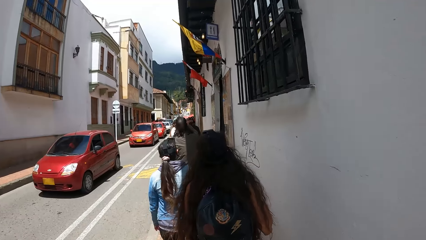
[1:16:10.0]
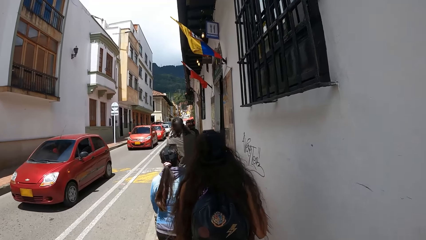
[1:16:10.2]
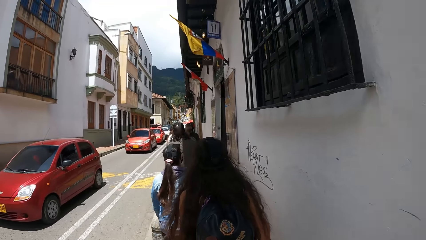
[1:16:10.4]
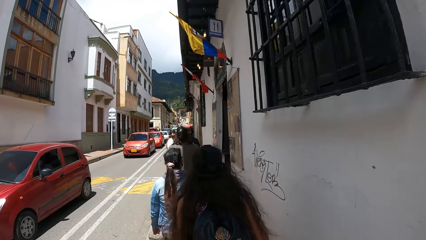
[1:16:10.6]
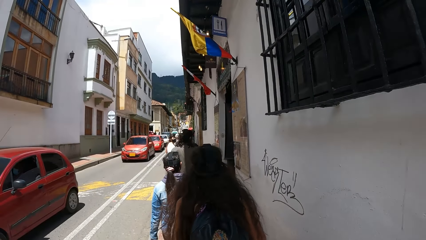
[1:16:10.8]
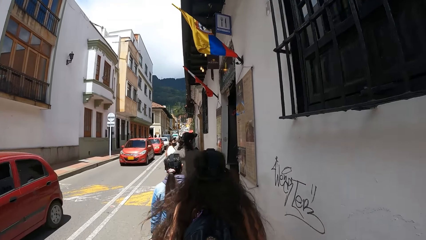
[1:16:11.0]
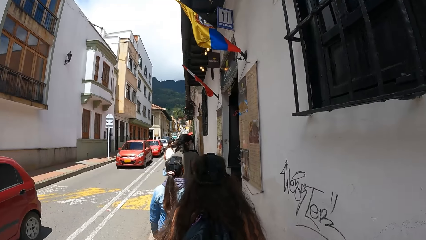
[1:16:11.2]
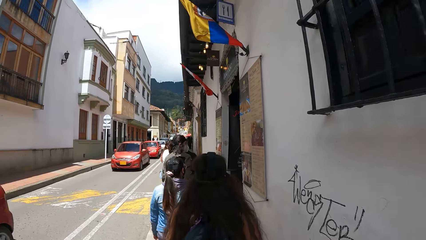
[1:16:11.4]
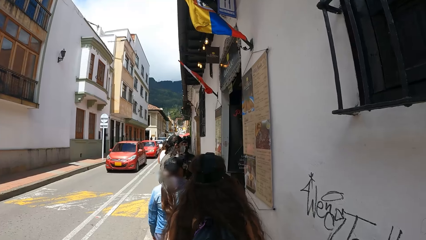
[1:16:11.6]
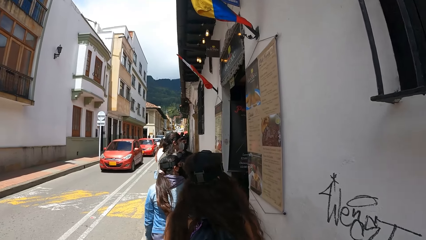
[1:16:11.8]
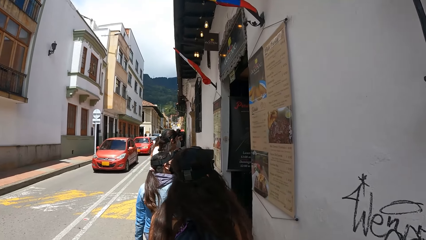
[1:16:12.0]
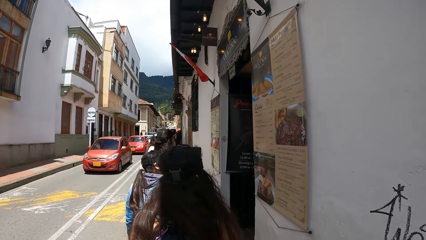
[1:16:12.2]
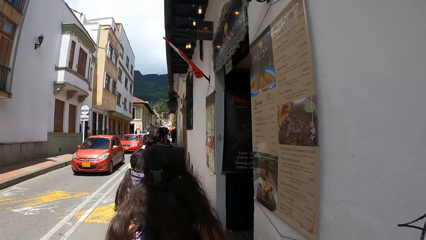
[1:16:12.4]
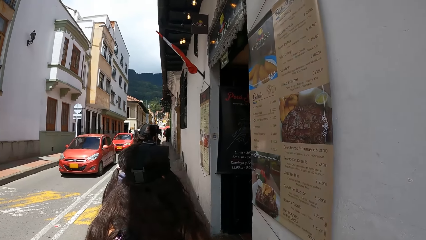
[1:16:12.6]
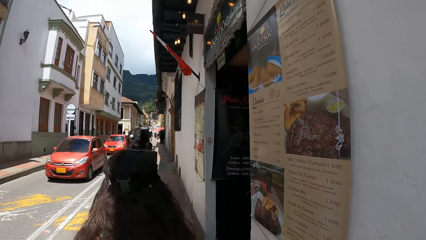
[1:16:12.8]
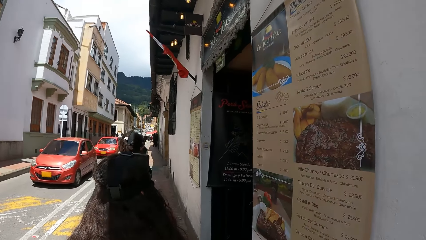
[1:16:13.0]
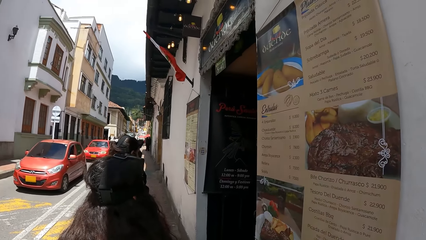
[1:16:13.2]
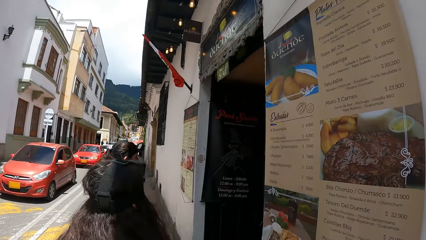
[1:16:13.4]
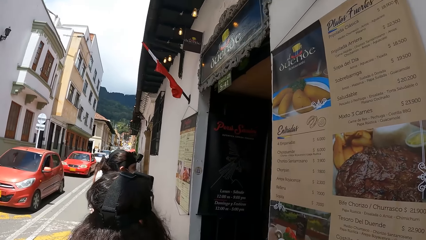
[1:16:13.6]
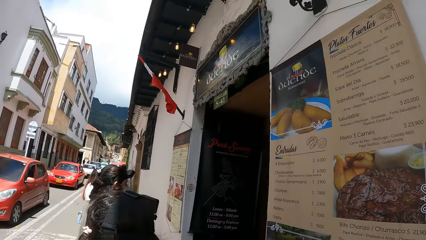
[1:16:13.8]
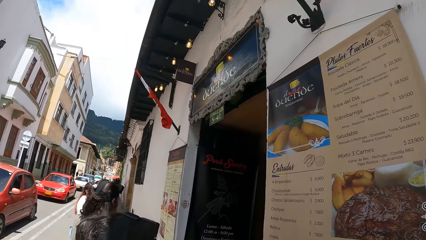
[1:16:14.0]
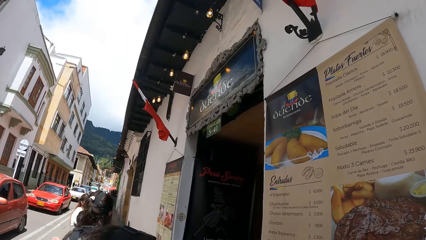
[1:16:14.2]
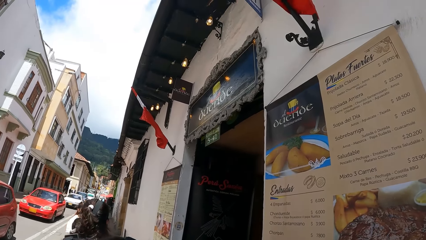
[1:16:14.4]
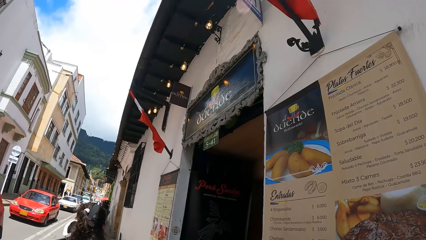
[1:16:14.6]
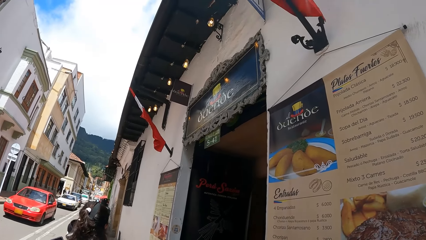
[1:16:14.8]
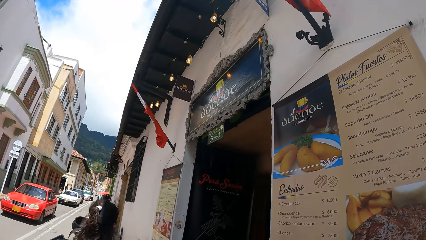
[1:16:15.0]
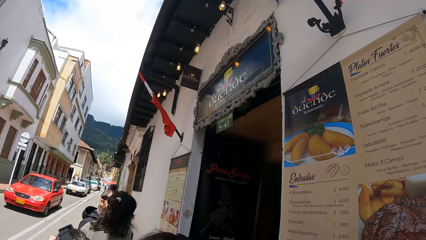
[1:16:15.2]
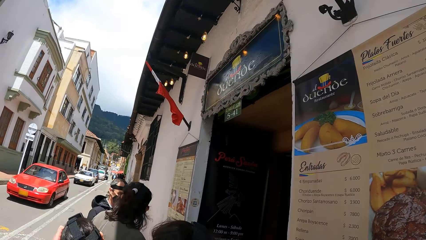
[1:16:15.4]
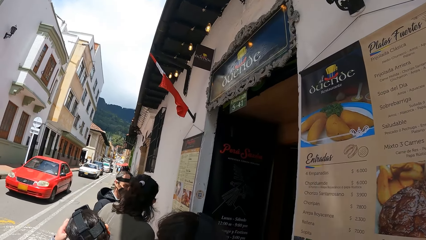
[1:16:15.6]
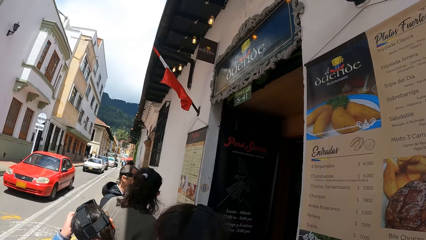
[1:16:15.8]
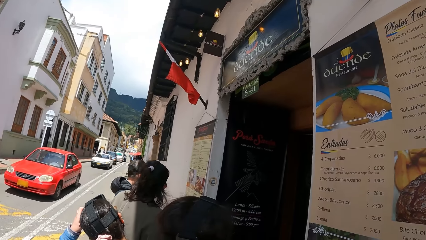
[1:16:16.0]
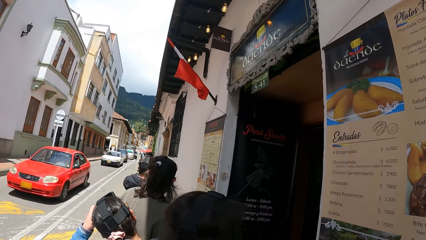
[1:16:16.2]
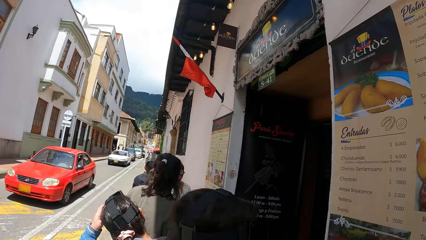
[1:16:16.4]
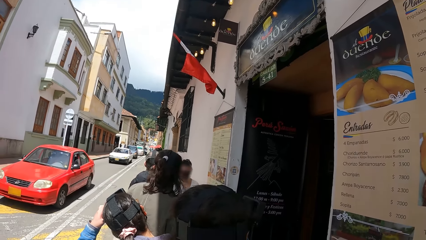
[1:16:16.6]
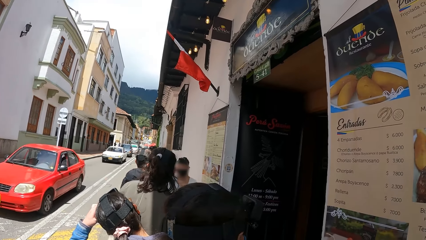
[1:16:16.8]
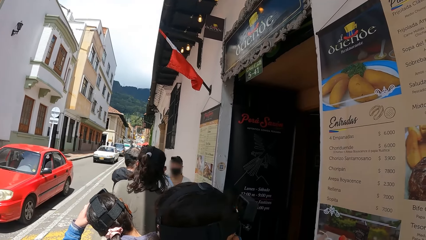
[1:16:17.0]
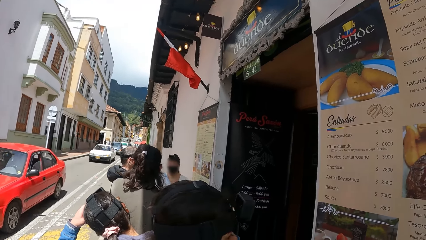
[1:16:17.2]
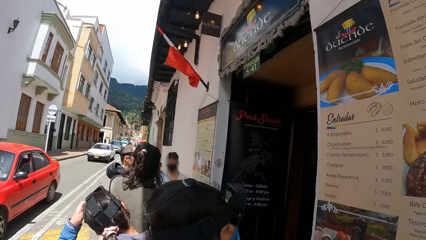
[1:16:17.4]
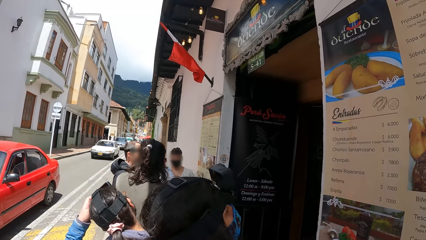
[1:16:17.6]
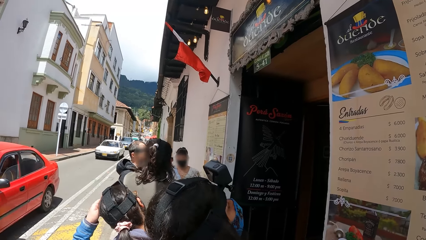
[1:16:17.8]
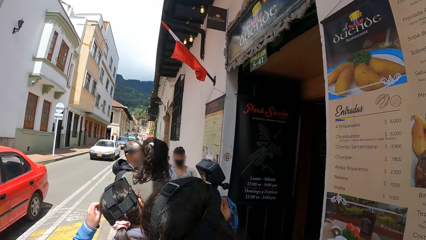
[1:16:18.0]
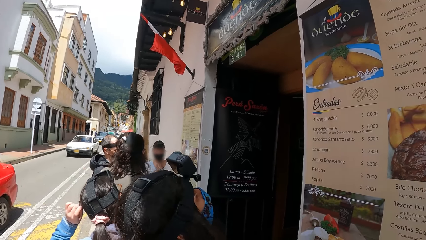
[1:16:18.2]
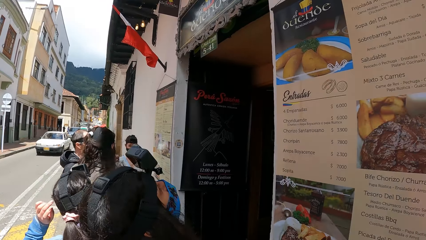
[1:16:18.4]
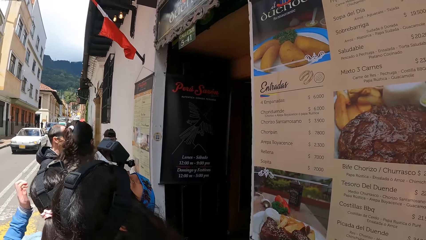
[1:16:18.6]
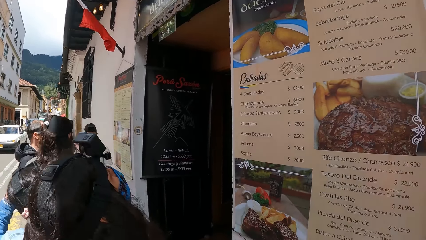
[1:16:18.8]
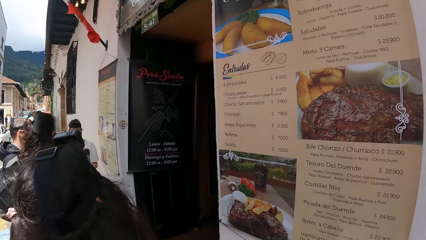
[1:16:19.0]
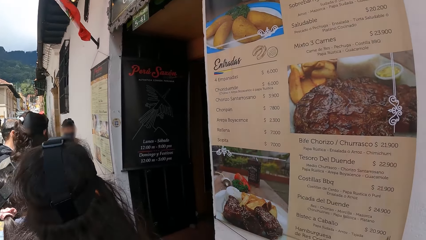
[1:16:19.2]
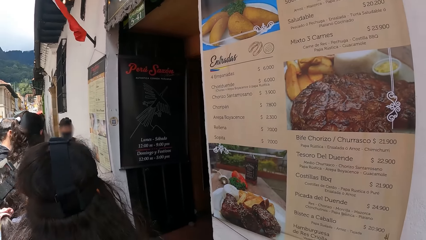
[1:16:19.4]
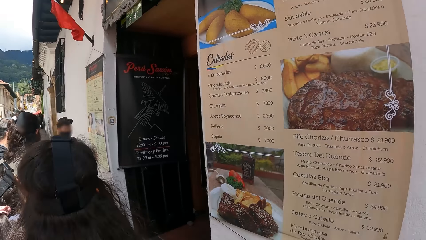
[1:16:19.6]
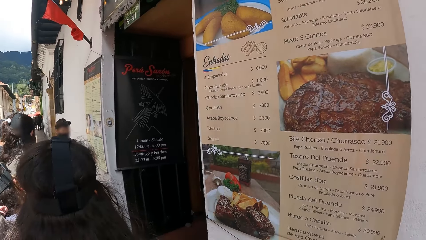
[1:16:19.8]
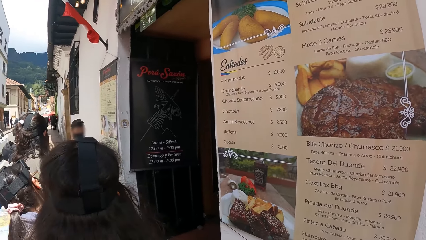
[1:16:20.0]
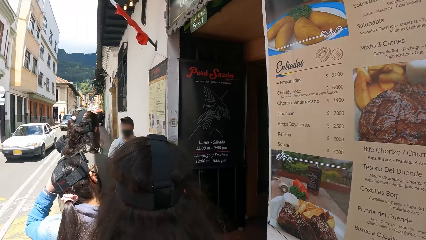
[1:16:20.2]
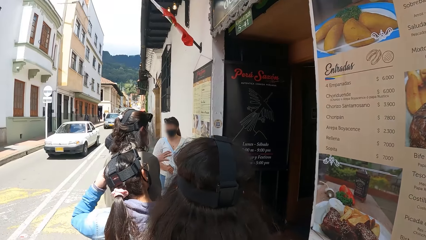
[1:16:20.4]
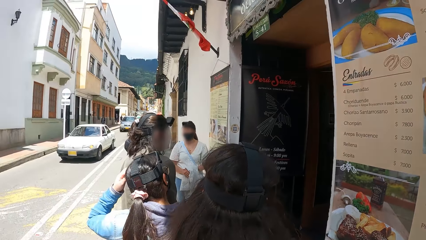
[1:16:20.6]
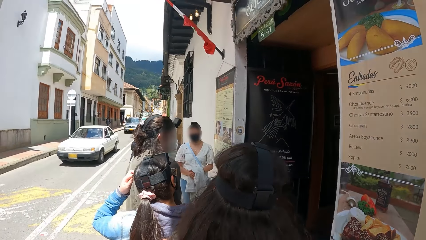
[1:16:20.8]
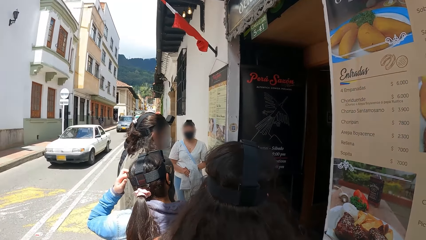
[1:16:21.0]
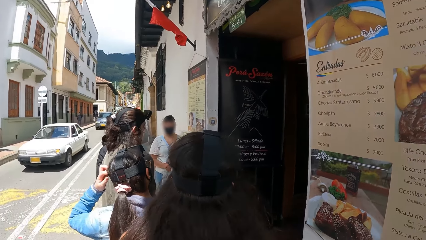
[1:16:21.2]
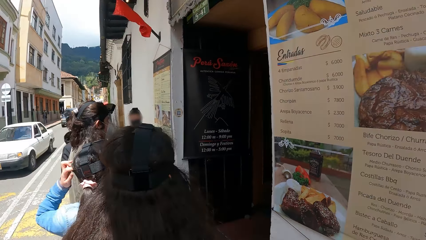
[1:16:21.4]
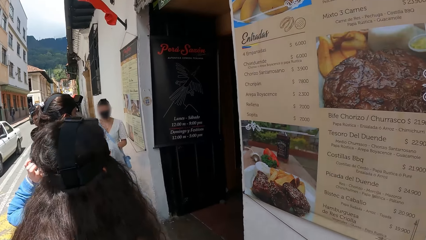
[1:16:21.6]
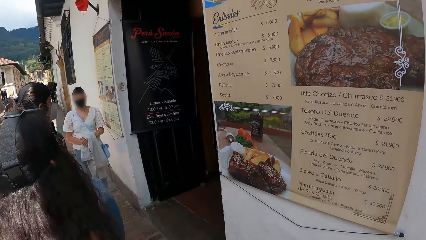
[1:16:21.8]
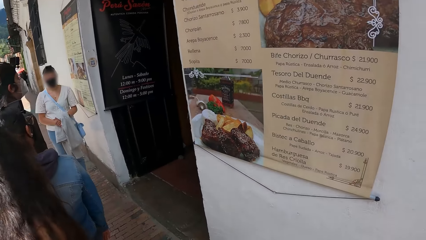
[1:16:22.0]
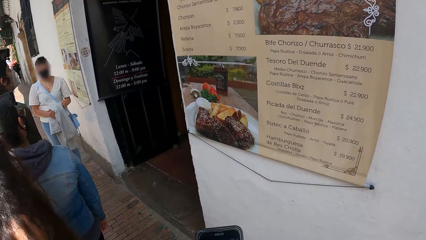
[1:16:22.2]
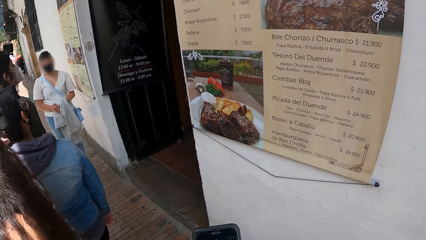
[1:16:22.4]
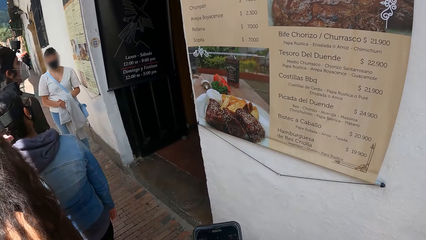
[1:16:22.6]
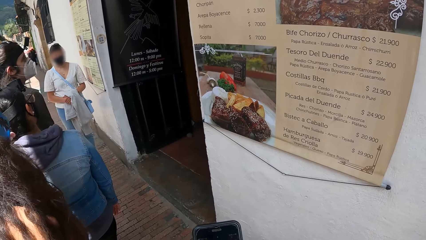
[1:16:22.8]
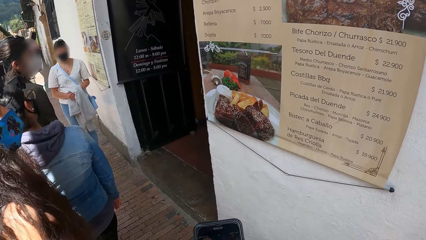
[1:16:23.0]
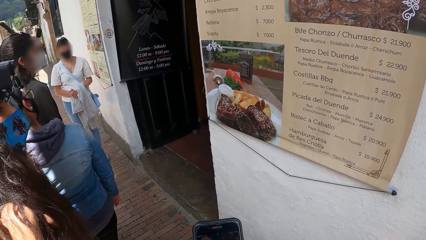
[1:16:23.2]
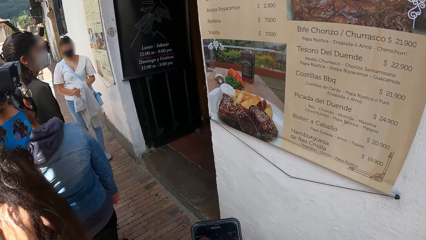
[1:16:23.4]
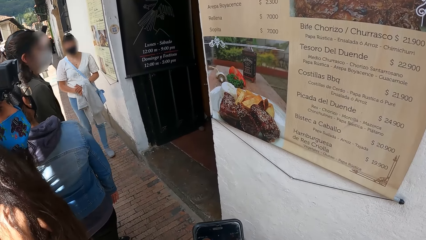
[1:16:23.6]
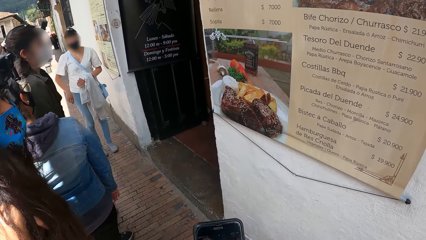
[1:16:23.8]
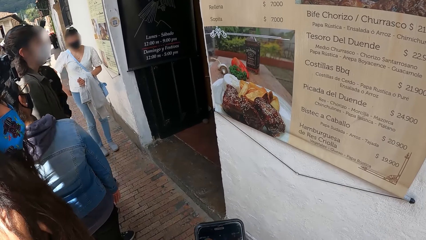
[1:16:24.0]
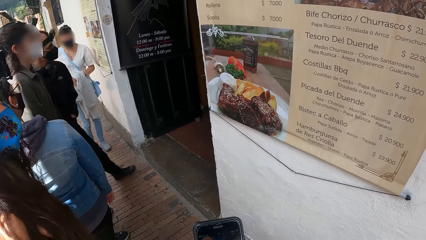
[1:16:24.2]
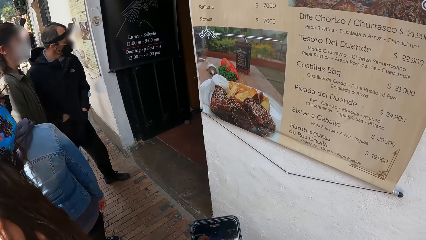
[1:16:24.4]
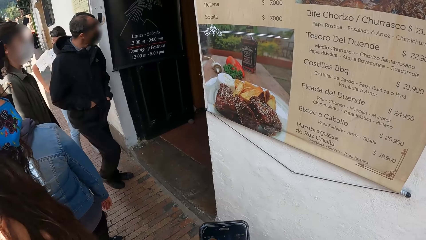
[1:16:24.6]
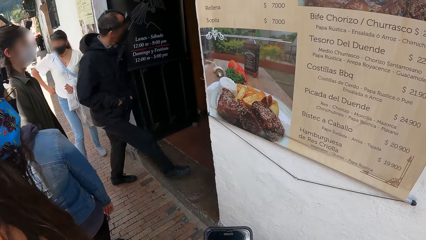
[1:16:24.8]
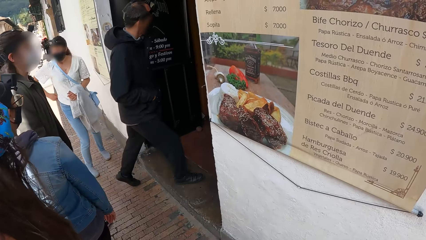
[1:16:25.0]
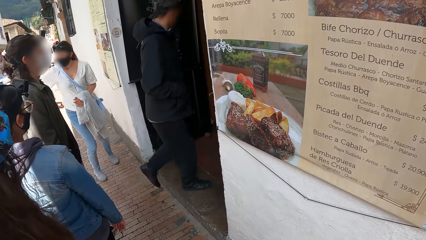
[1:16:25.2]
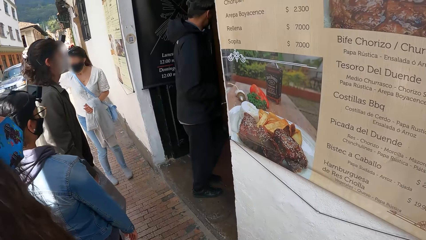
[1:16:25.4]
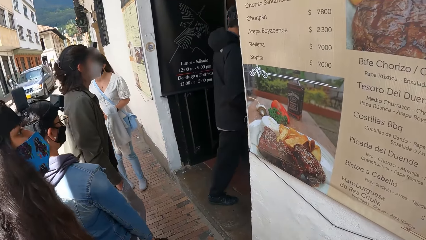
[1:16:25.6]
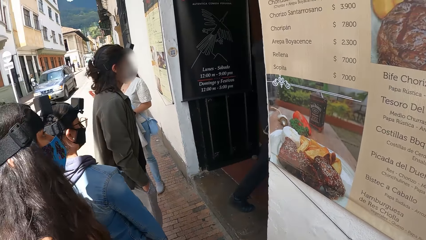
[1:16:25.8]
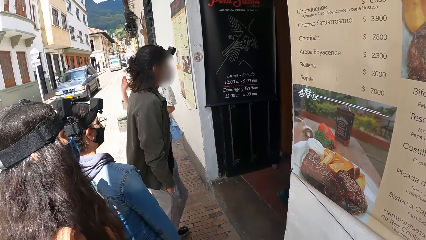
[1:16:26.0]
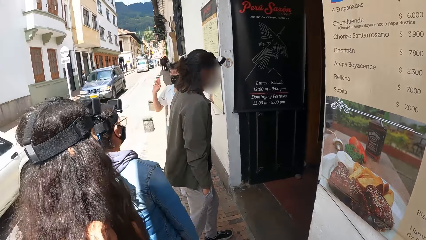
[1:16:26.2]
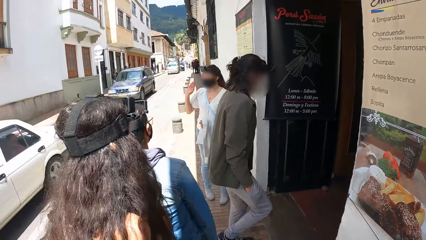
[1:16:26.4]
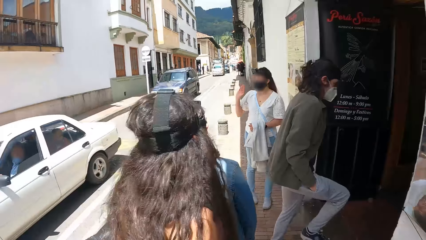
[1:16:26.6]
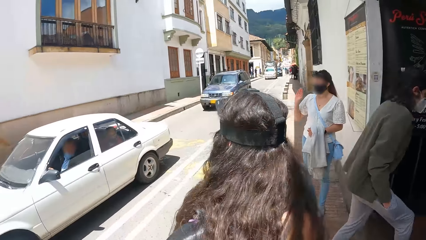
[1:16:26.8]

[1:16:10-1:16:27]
The camera wearer looks at the building wall. The man interacts with another man. The woman touches her hair with her left hand. The camera wearer scrolls the phone. Another woman pulls up her trouser with her right hand.
